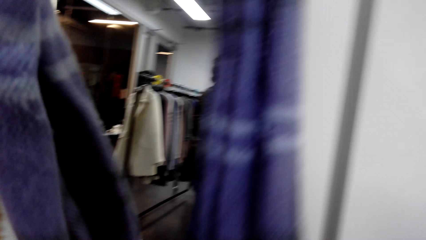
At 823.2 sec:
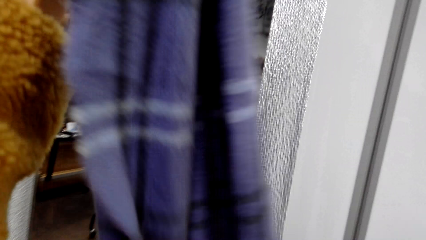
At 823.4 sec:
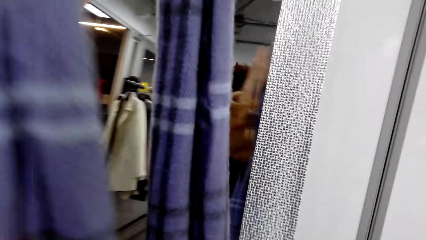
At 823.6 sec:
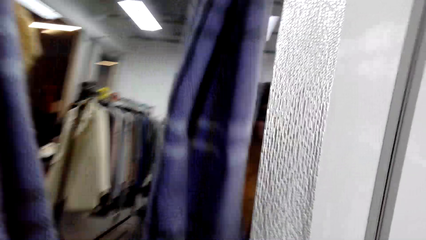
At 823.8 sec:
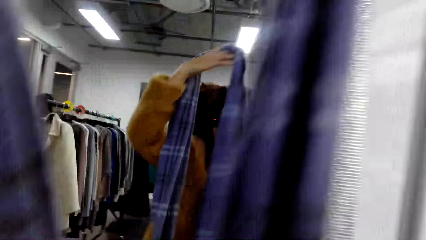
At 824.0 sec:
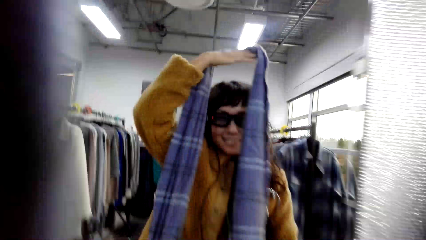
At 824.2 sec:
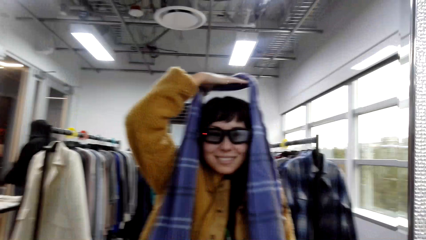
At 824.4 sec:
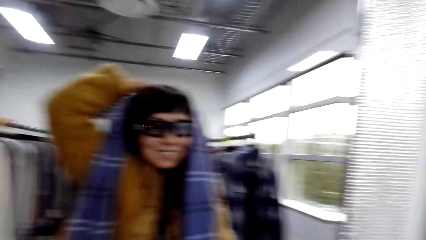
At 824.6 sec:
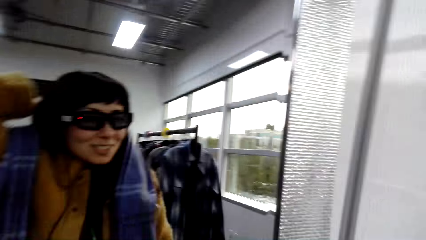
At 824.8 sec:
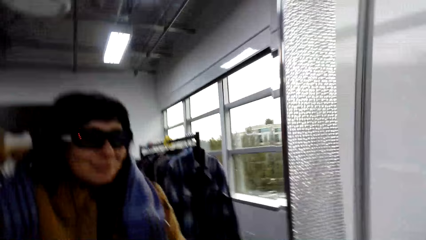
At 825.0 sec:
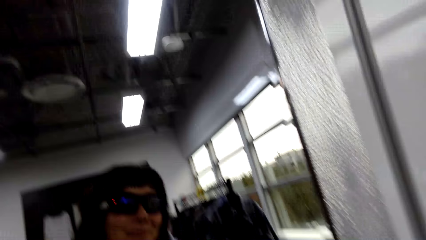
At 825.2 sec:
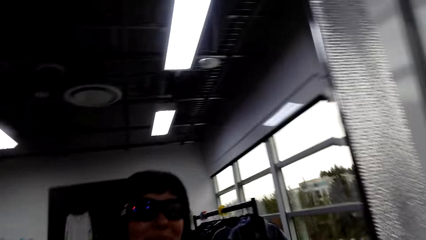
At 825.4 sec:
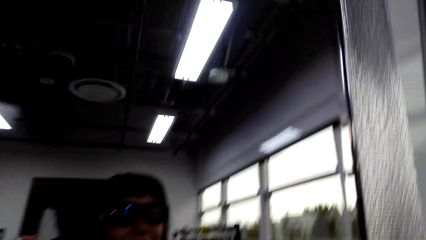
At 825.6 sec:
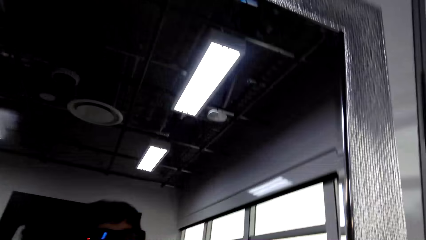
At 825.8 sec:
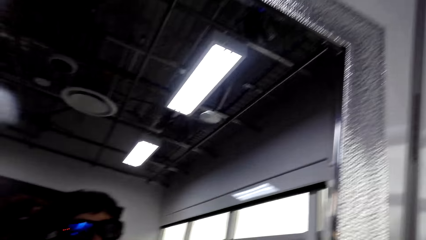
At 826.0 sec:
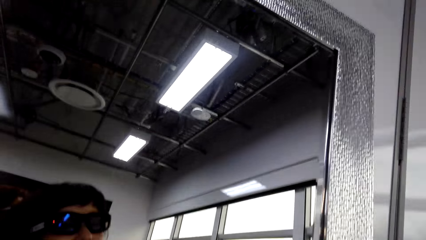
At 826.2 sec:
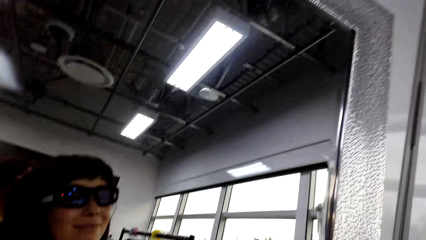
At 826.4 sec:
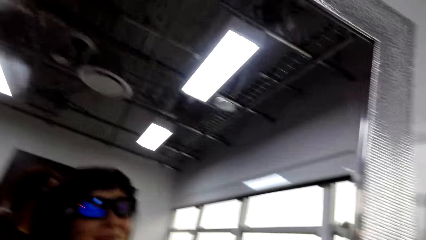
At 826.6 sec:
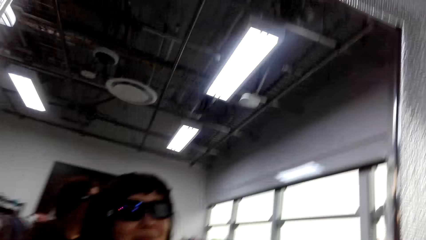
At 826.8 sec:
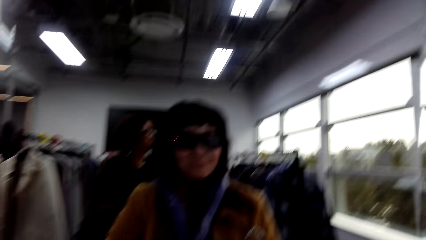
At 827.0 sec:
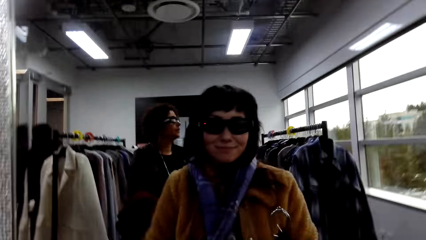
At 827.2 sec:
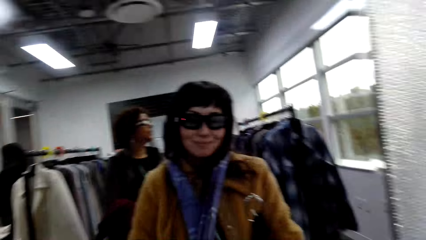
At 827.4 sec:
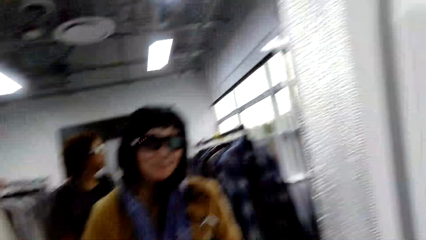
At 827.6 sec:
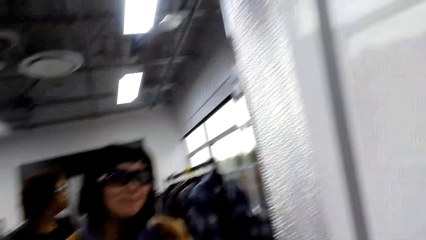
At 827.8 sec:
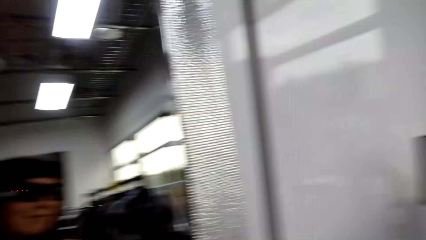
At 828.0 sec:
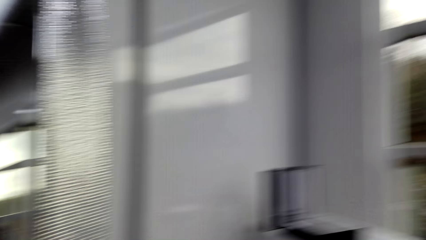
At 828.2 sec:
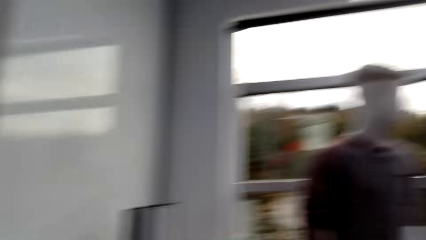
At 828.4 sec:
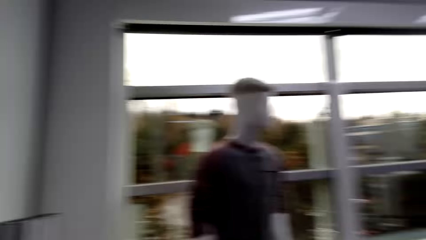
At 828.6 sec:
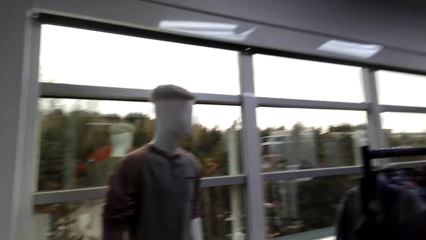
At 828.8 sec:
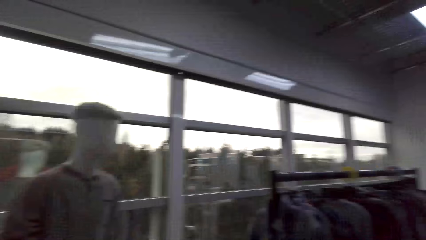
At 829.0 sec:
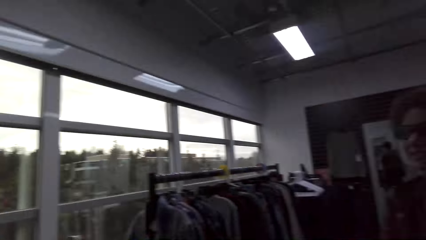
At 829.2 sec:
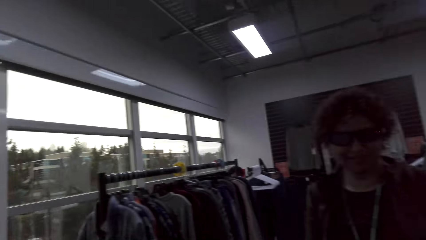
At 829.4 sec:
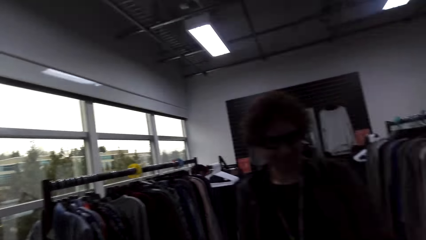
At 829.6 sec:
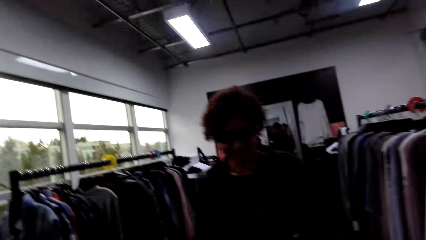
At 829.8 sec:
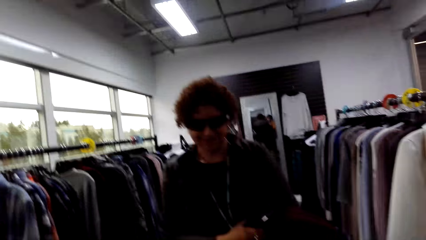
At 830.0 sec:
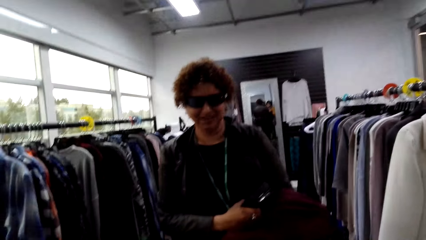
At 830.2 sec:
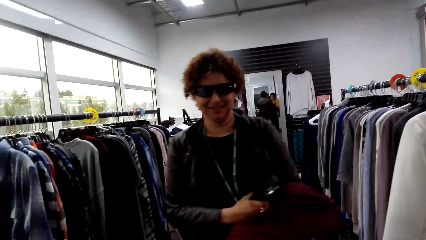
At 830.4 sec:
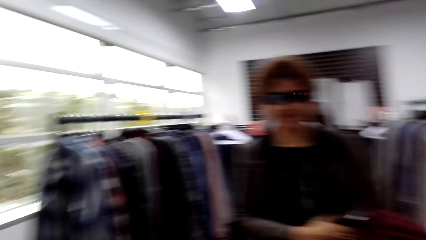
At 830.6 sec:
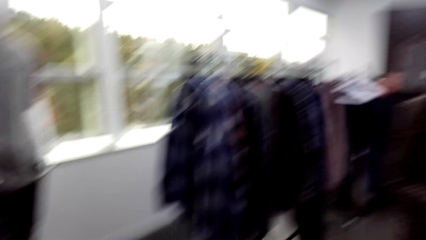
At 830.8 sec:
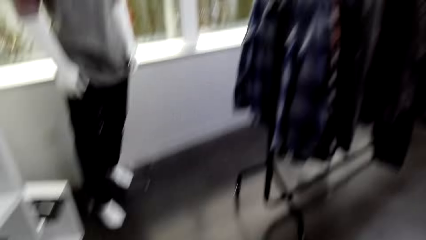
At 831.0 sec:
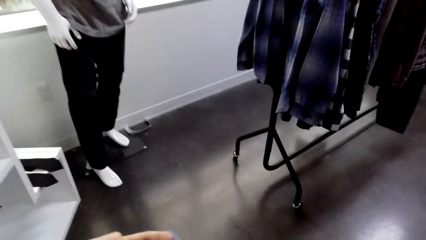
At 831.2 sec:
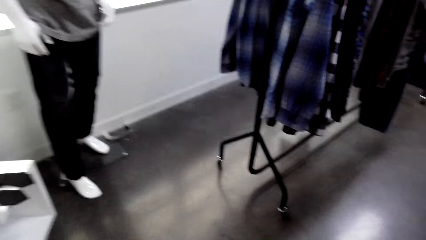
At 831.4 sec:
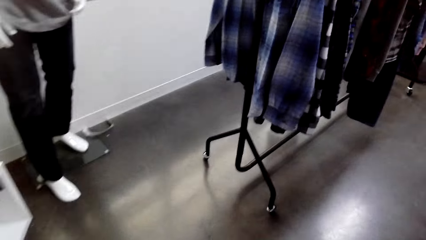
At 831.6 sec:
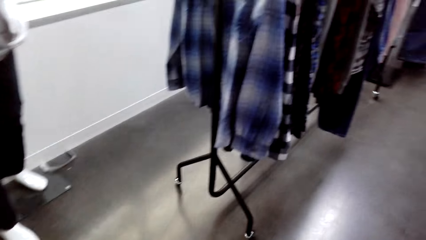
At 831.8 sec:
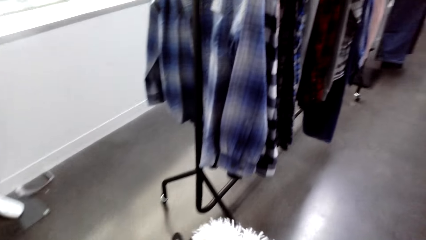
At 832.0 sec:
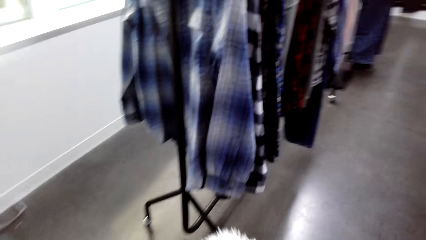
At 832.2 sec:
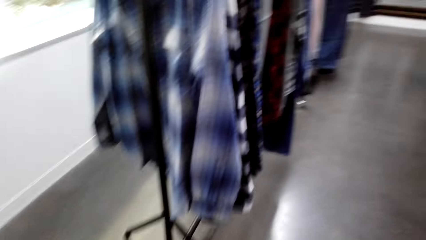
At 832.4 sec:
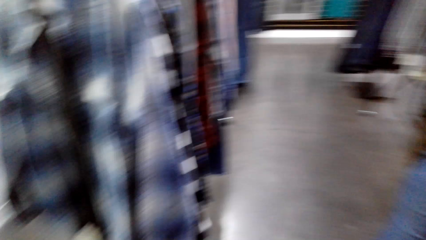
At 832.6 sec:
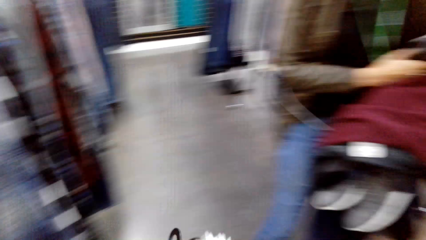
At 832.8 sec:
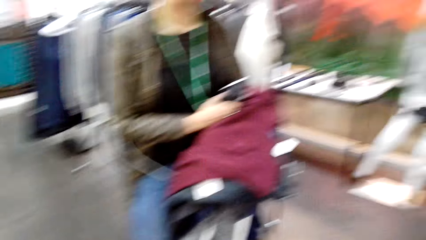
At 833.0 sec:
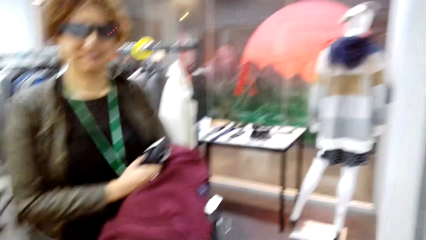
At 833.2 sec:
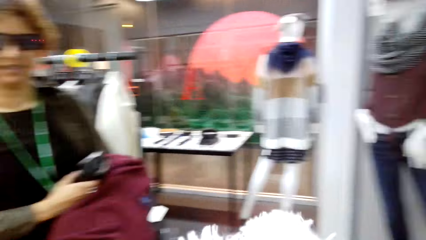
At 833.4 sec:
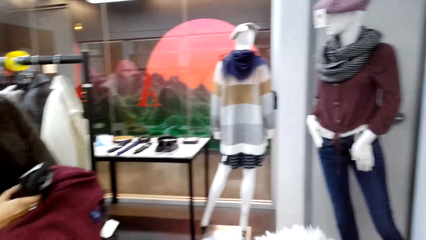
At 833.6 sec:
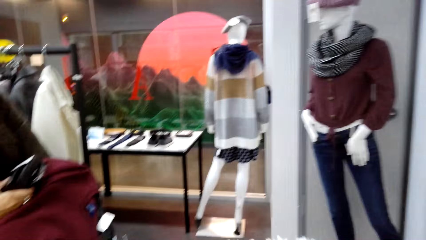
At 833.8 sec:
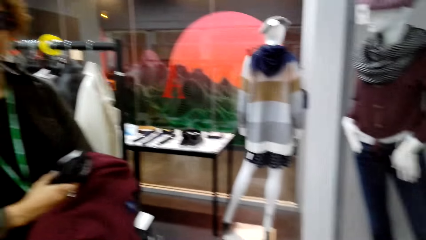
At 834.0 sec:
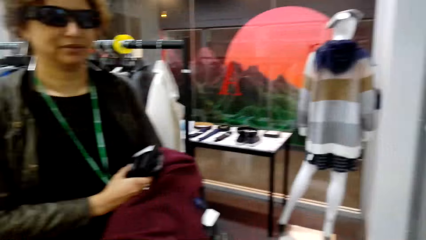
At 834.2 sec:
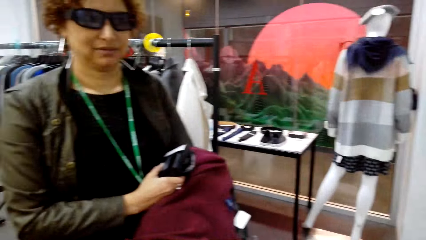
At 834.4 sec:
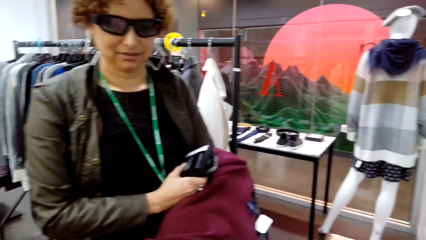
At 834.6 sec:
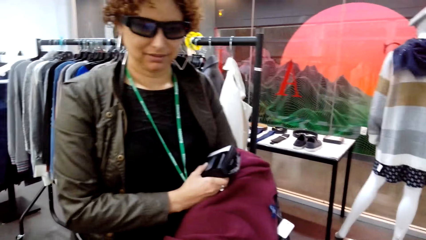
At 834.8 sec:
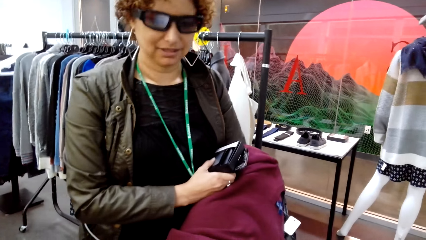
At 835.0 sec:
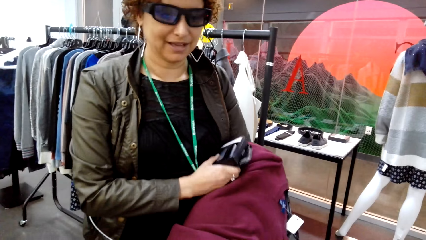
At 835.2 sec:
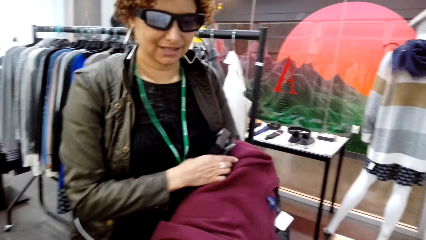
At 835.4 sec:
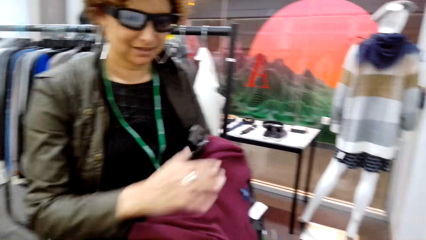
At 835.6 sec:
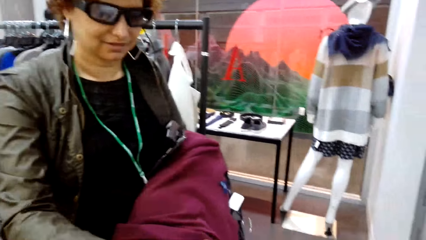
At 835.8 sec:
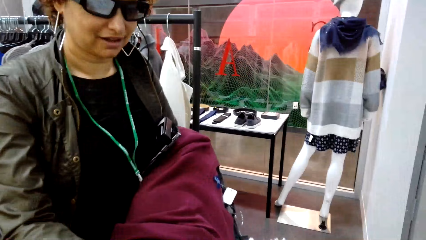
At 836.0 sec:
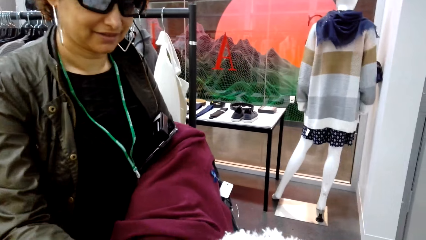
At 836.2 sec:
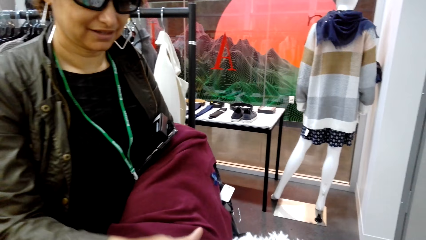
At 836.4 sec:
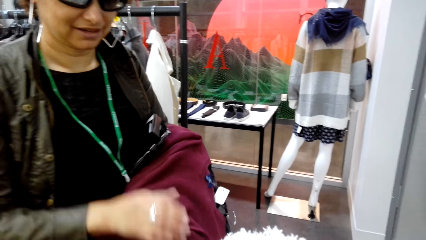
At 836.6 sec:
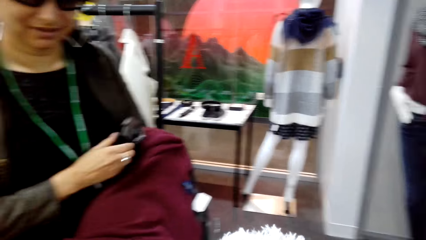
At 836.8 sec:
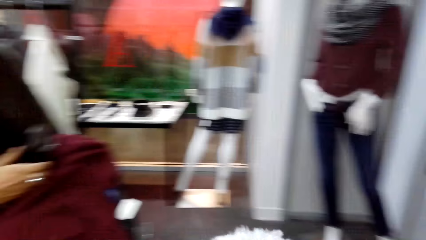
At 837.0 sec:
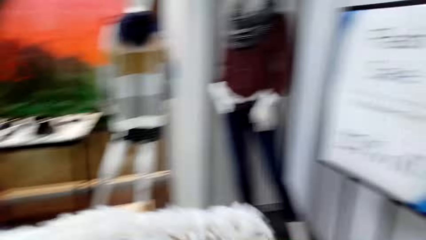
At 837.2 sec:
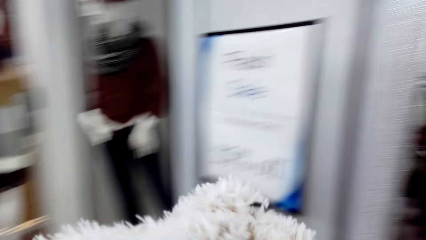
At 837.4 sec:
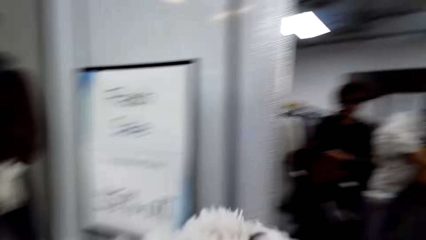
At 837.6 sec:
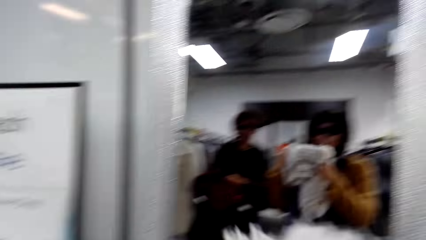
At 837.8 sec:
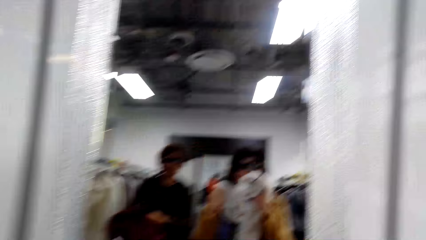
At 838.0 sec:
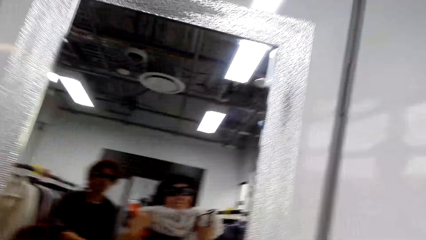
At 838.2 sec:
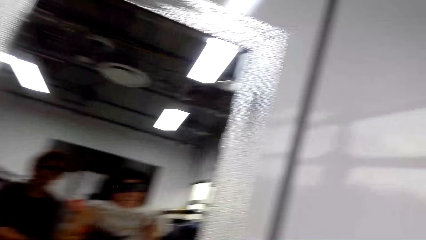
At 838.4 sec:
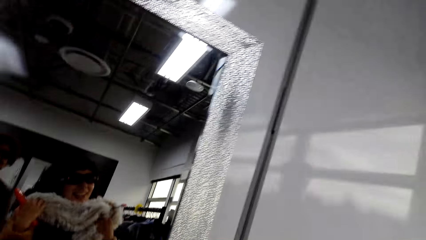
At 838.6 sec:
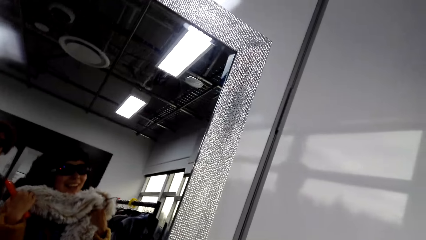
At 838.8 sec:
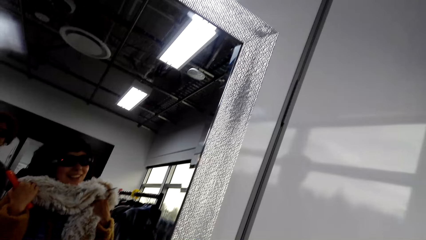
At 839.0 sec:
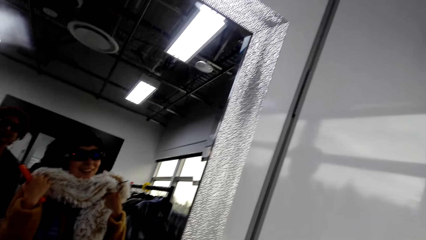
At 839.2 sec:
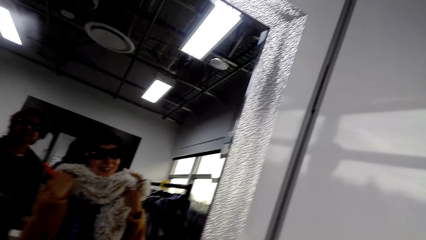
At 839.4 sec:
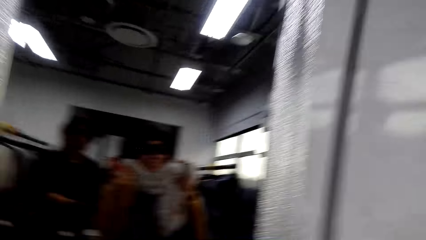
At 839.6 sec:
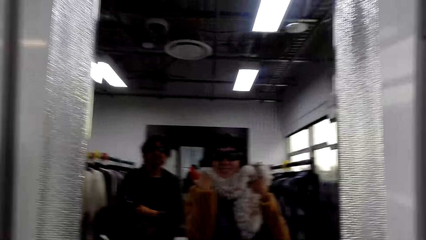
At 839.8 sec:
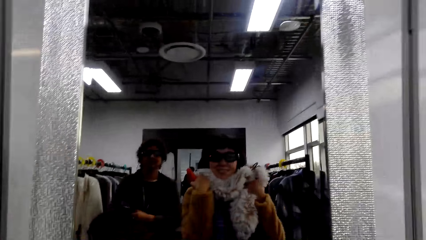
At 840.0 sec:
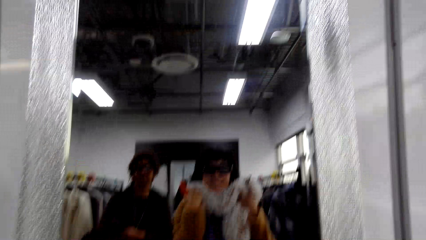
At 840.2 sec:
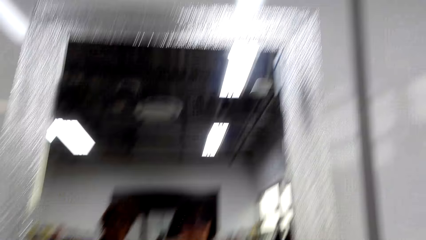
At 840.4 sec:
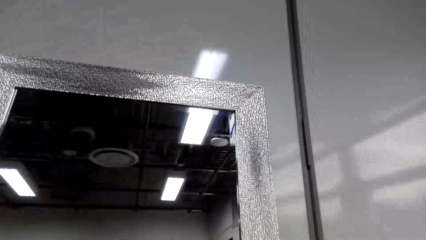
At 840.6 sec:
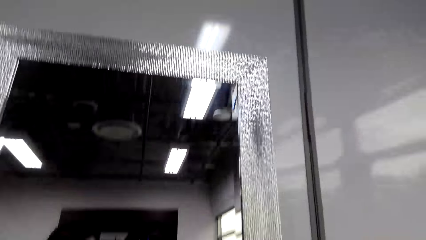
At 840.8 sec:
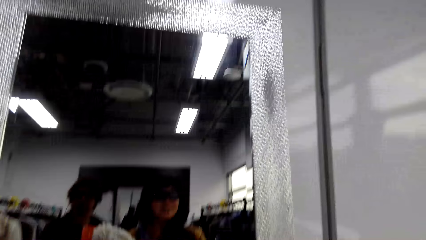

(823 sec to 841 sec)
The camera wearer holds up the scarf. He puts the scarf on his neck in front of the mirror. He looks at the mirror. He turns to the other side. A woman laughs. The camera wearer looks at the woman and moves towards the woman. The woman moves her hand. The camera wearer picks up a top. He looks at the mirror. He holds the scarf.
